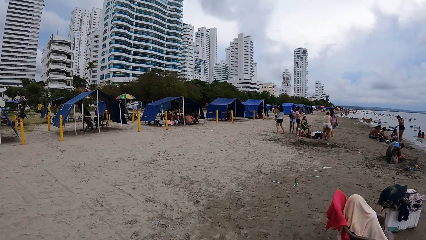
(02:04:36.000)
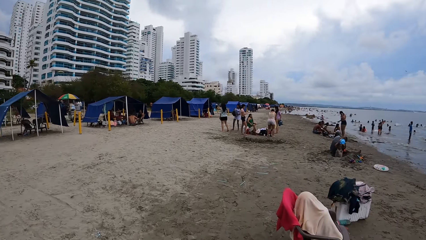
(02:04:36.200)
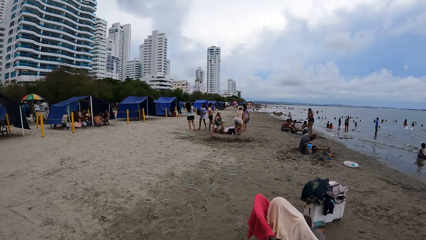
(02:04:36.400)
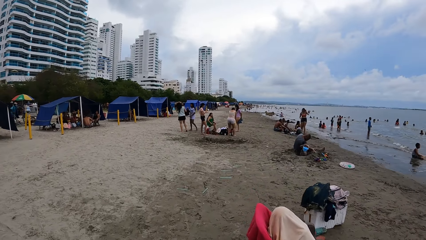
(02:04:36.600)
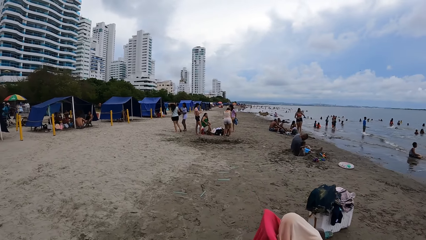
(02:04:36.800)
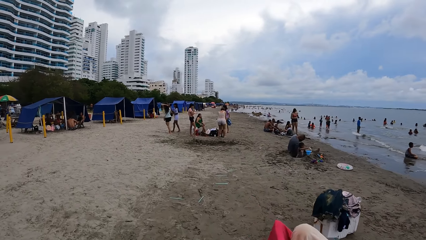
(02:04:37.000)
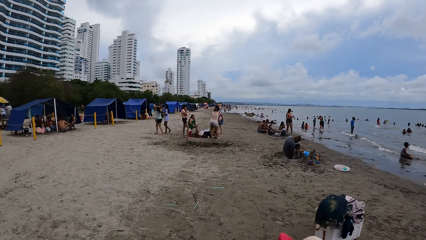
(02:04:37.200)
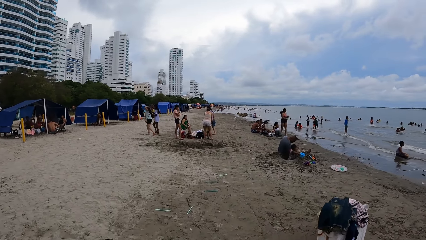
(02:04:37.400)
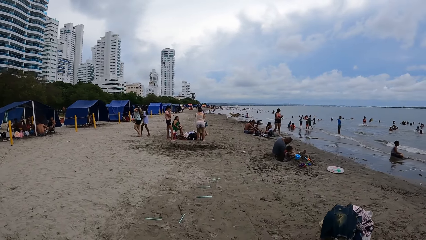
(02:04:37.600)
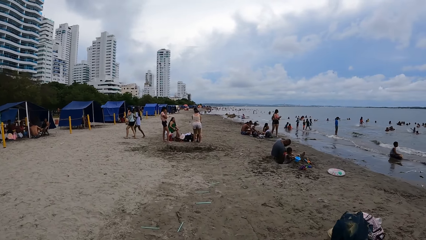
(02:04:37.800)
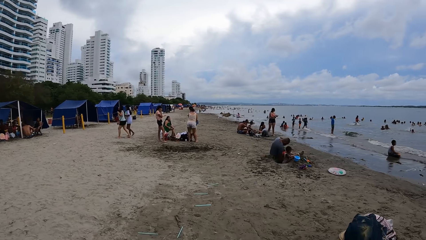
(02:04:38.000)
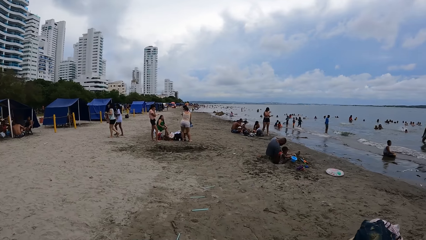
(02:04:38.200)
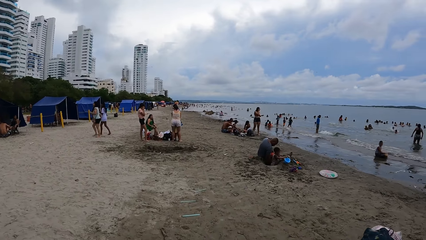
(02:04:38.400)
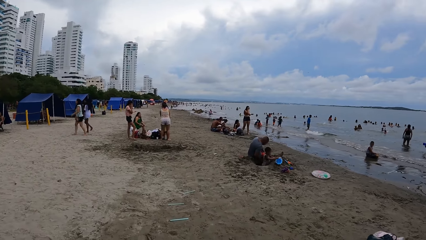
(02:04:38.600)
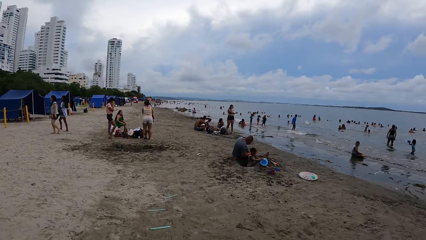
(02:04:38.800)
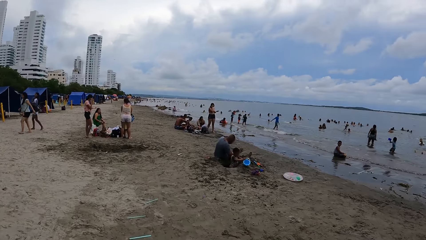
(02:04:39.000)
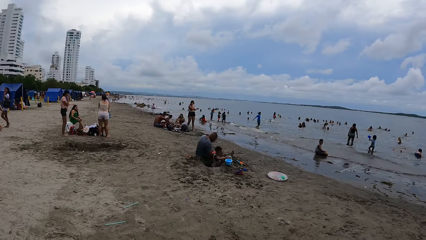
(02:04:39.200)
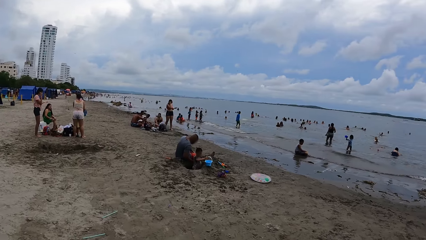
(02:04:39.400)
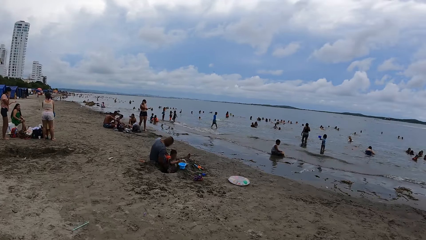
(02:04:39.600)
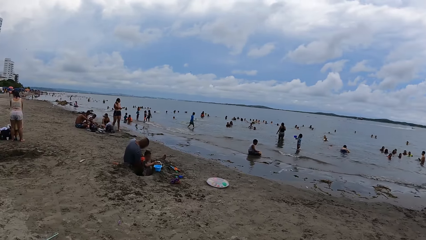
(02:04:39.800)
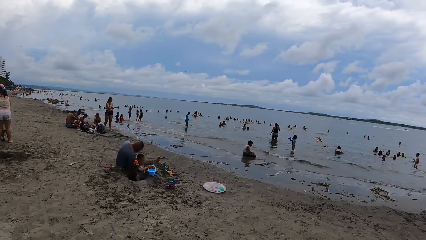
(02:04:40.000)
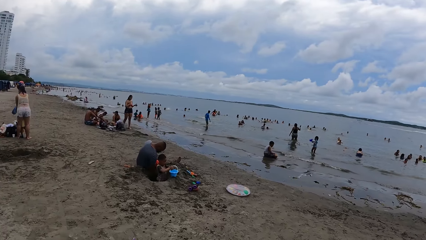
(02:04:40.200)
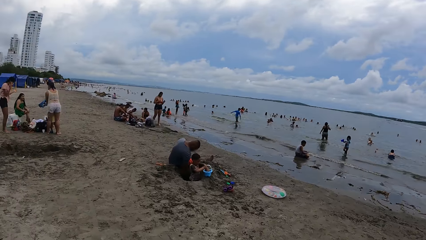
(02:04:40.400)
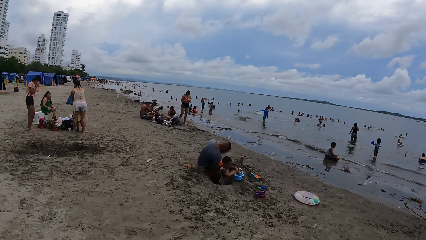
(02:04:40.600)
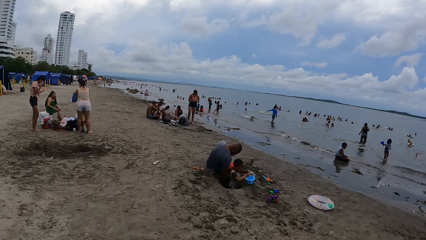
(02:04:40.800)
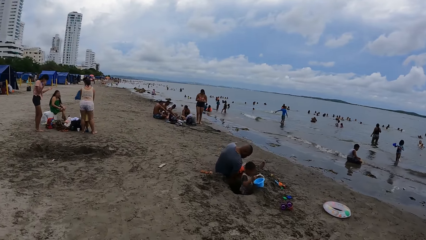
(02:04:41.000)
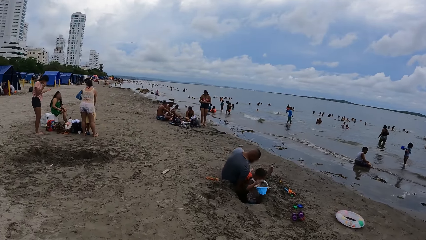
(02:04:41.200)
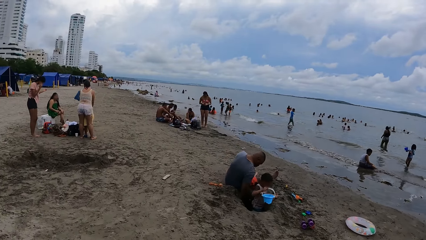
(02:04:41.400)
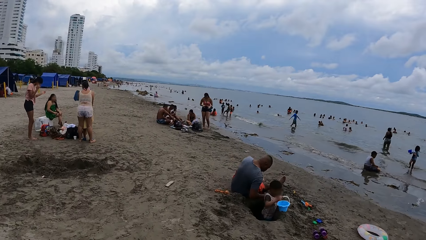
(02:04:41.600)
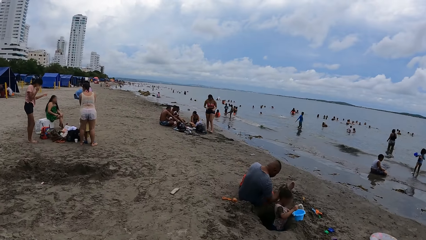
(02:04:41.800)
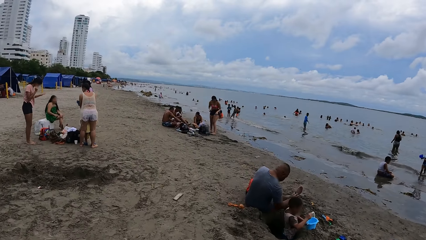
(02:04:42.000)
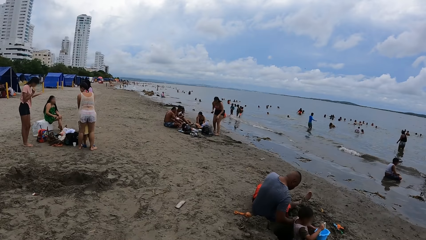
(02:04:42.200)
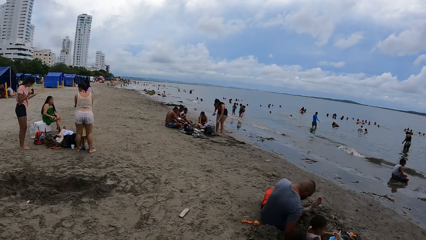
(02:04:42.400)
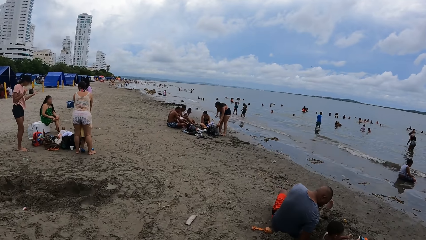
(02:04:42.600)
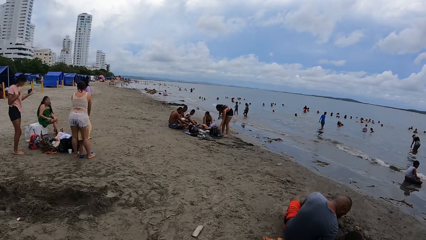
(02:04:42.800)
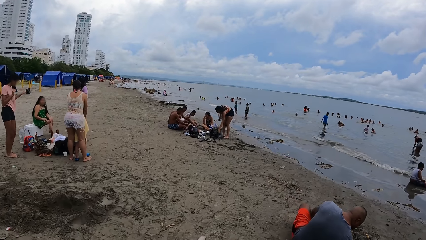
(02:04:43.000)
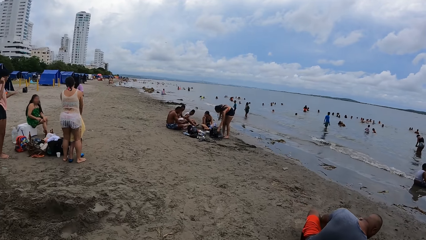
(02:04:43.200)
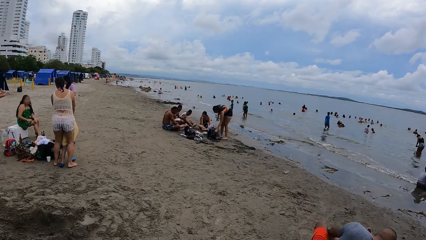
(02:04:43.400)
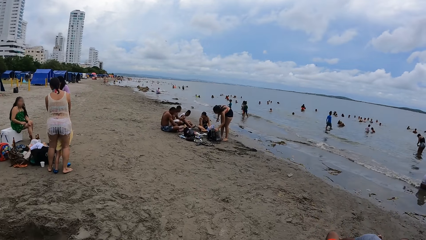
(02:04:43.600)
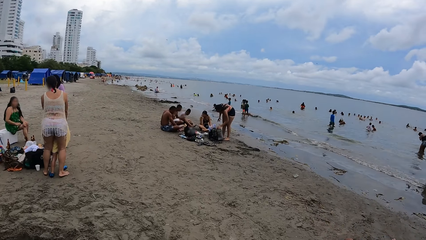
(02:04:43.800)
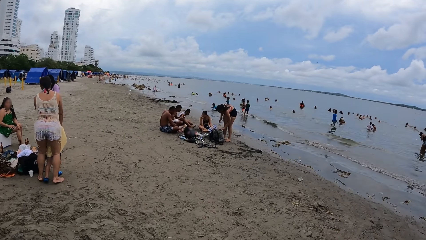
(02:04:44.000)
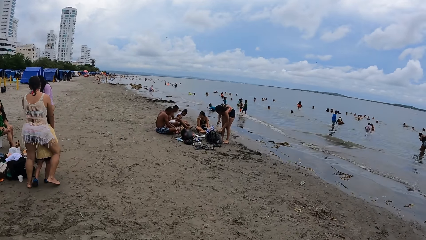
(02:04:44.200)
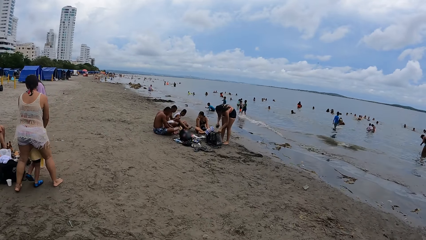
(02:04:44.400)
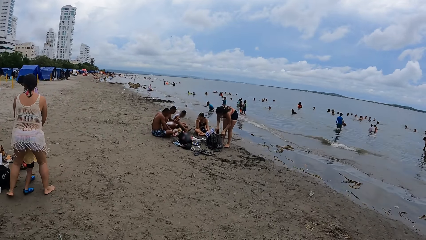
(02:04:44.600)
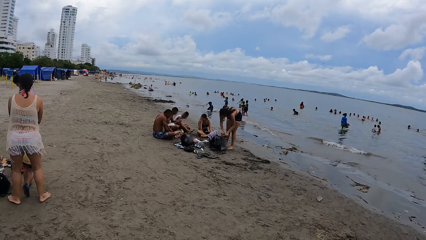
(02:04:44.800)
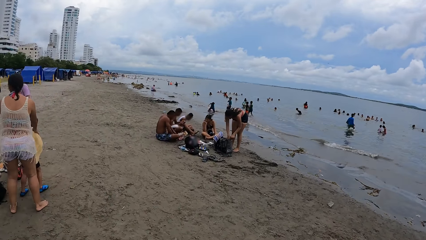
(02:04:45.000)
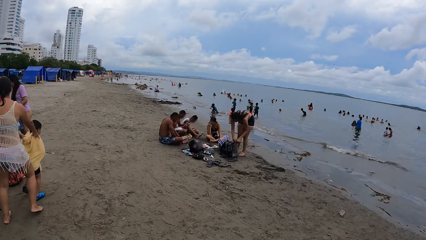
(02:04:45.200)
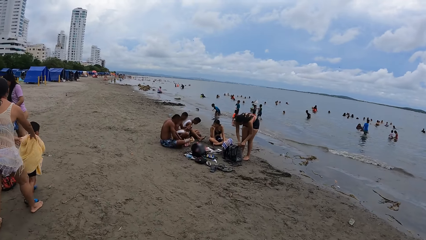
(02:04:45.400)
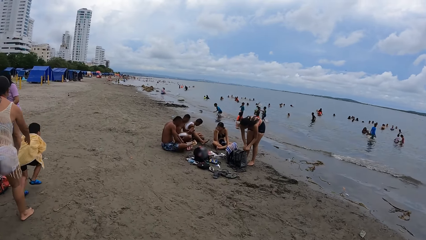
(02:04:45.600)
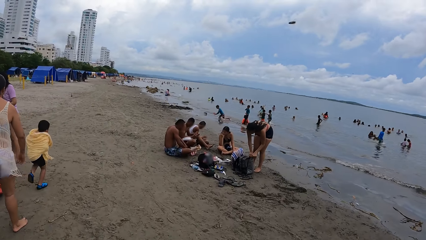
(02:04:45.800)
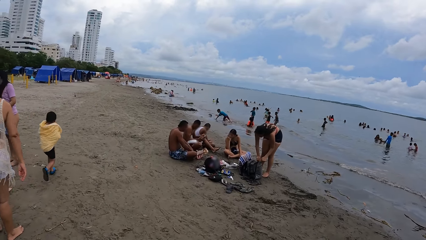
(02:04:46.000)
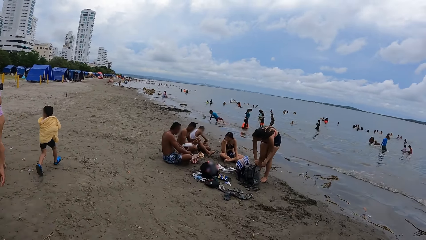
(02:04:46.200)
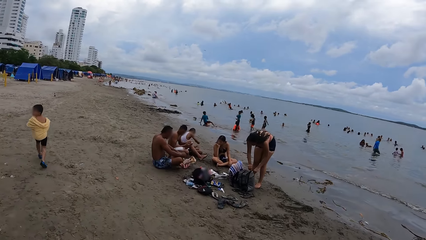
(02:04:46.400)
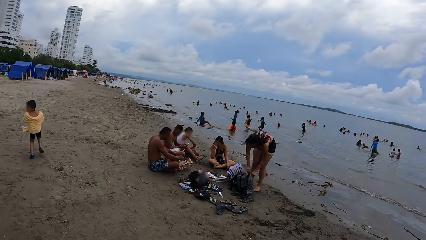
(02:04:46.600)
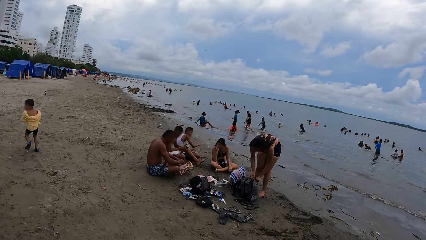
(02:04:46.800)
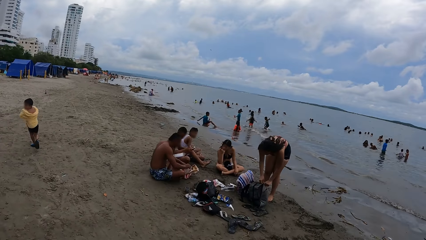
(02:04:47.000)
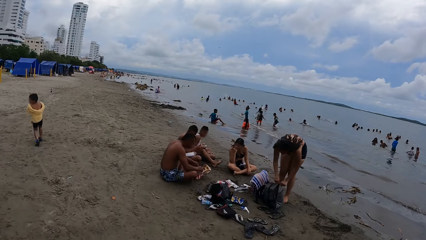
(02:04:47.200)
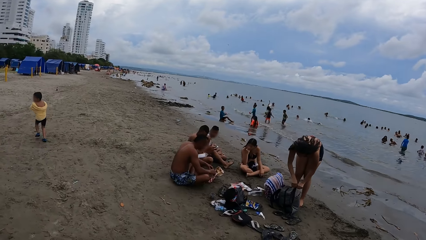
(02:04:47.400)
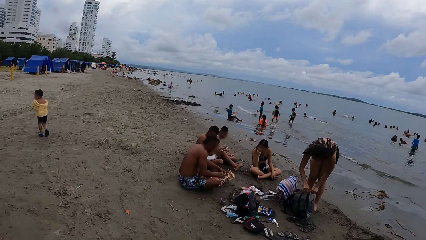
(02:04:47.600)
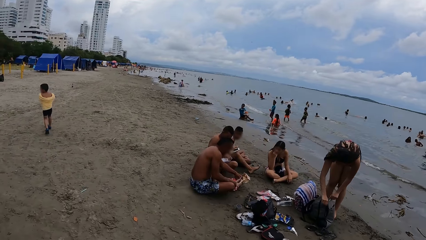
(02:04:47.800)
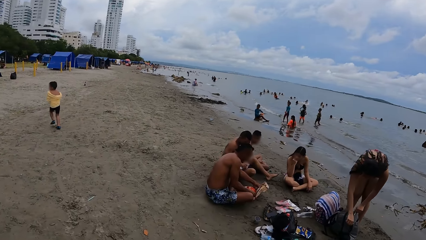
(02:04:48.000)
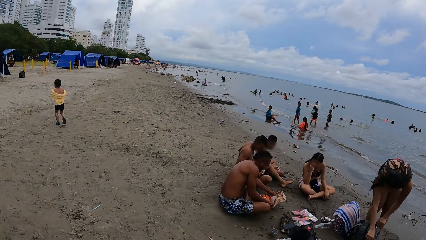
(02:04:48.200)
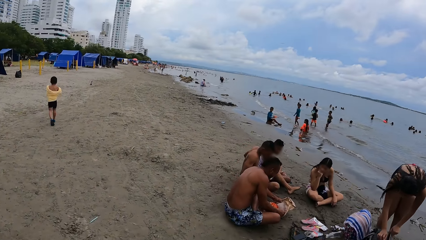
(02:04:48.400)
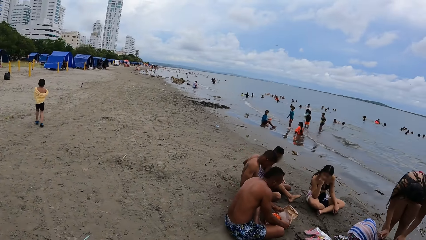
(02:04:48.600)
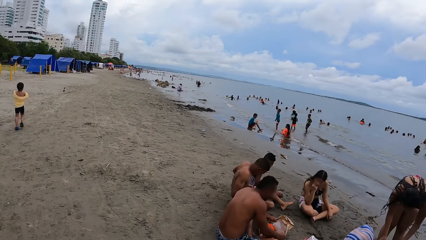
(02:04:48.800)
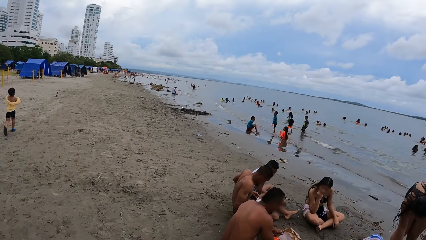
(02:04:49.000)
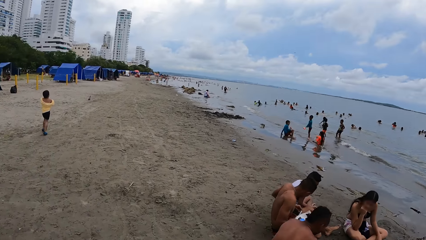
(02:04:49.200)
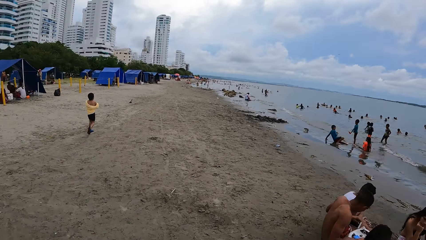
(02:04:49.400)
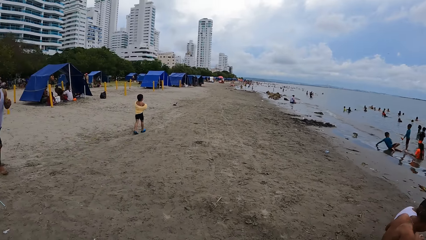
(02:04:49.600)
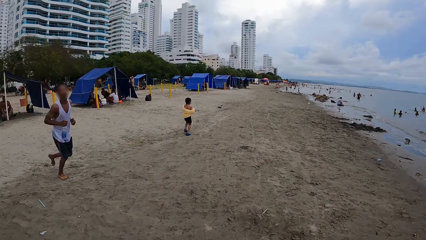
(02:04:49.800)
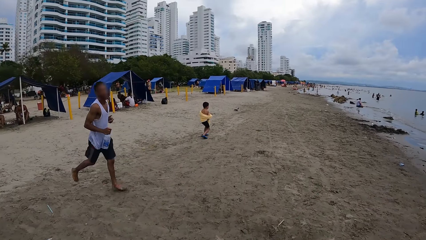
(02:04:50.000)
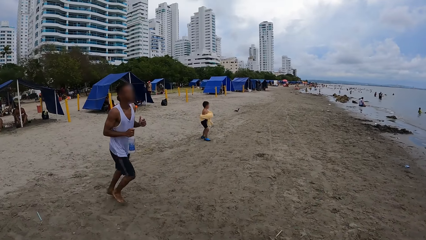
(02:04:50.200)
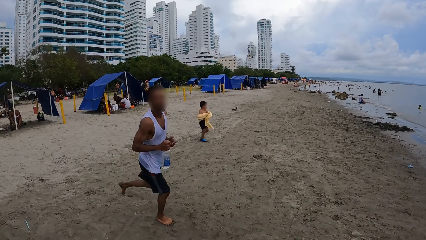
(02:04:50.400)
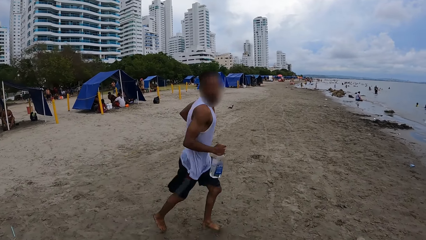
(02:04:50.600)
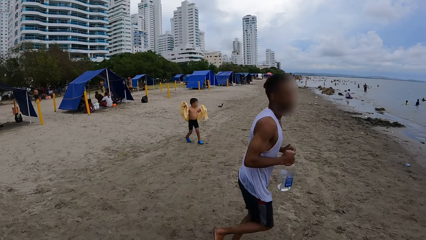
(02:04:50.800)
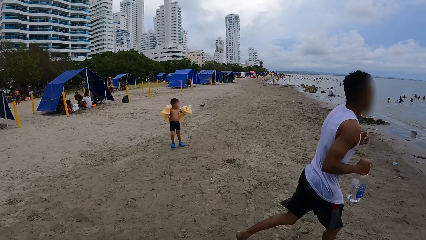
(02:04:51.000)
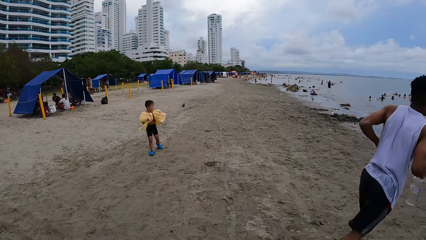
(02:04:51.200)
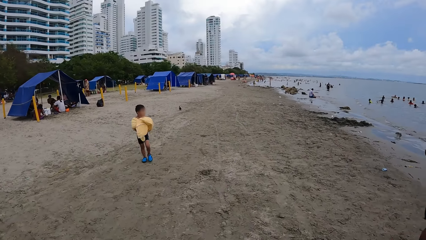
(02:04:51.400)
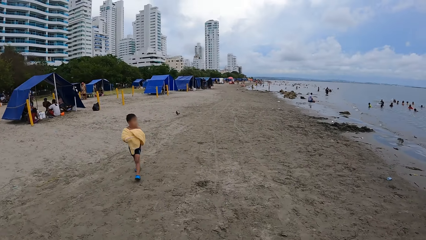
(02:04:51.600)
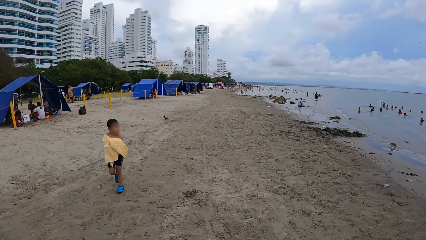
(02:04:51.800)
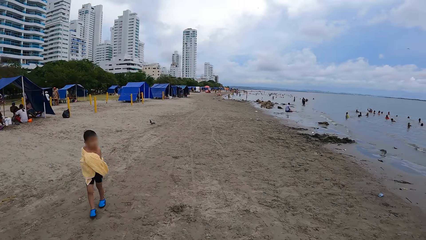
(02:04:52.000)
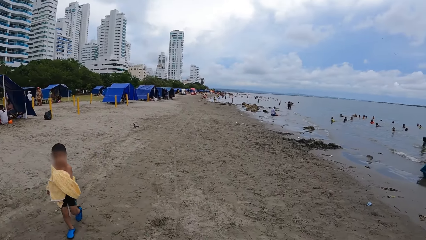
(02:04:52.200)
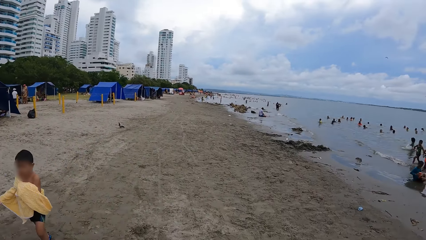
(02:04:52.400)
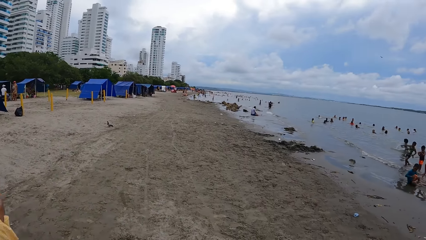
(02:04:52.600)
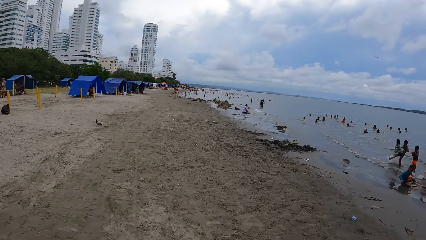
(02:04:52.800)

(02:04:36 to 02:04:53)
The camera wearer walks along the beach. They look around the beach. They walk along the beach. They look around the beach. They walk along the beach.
